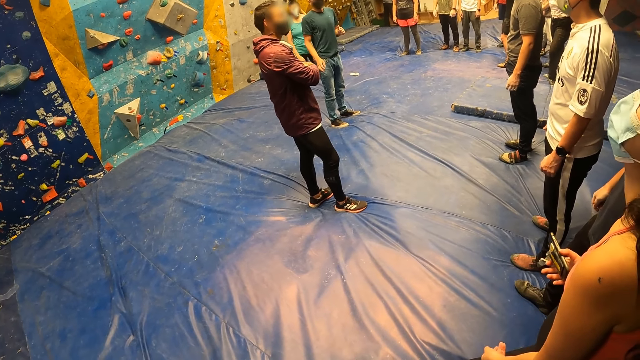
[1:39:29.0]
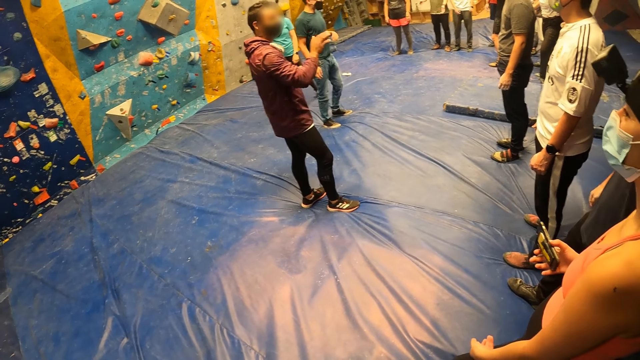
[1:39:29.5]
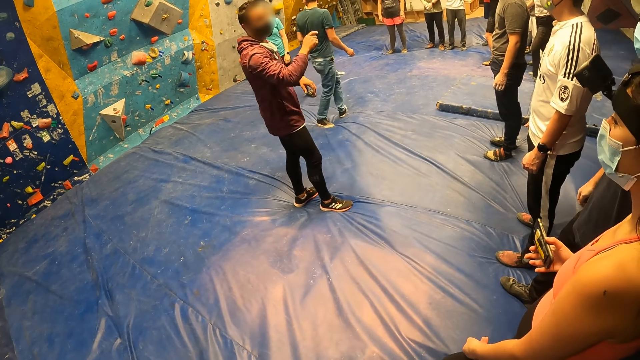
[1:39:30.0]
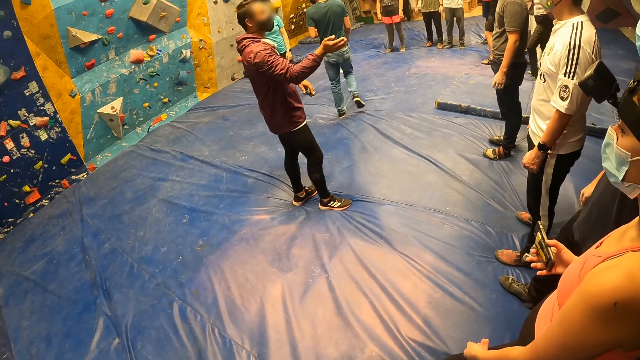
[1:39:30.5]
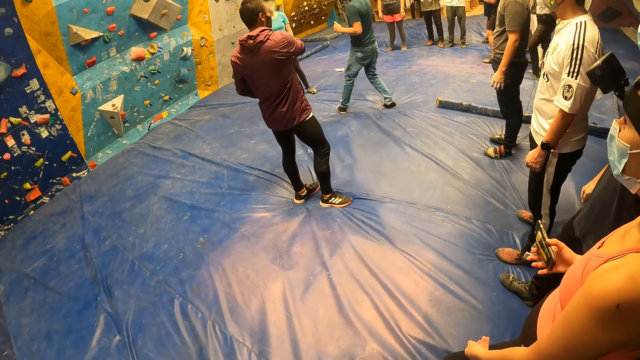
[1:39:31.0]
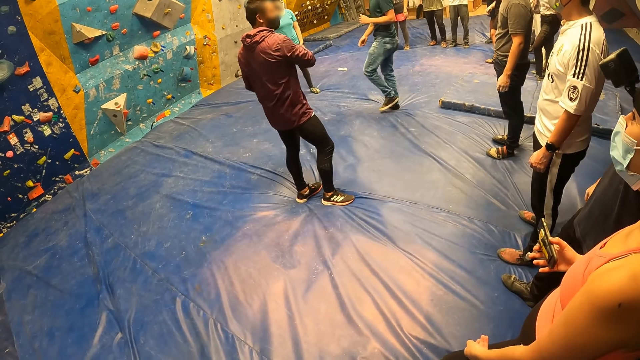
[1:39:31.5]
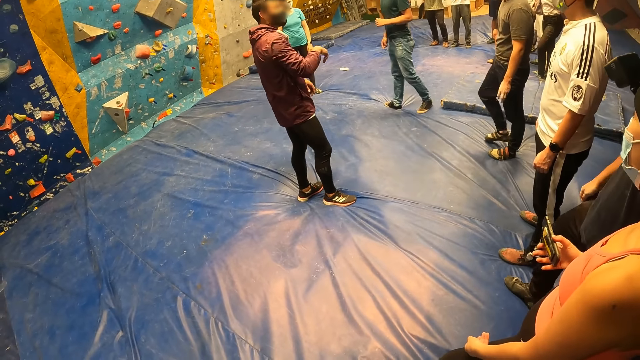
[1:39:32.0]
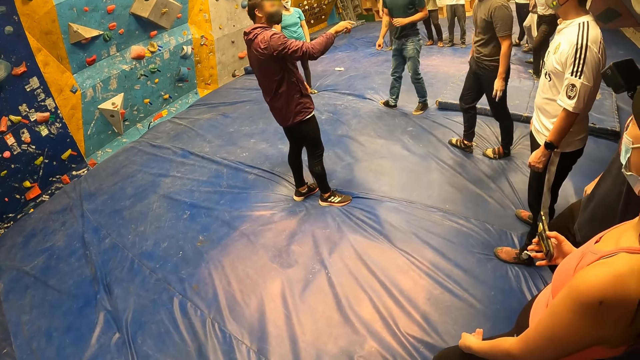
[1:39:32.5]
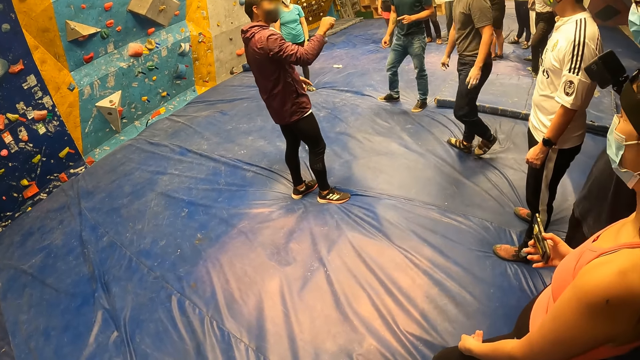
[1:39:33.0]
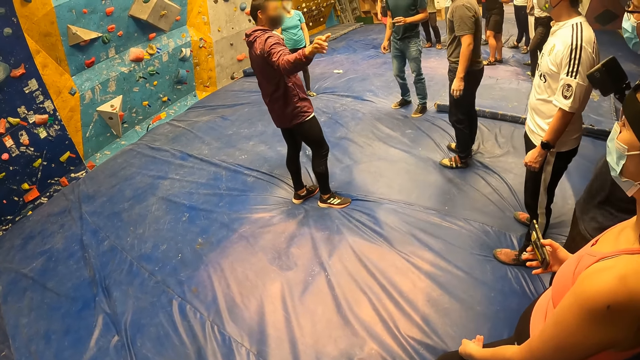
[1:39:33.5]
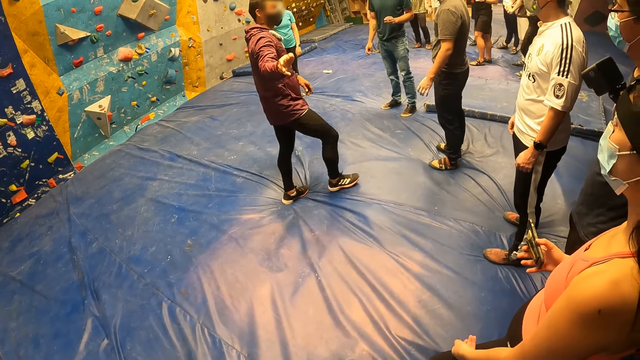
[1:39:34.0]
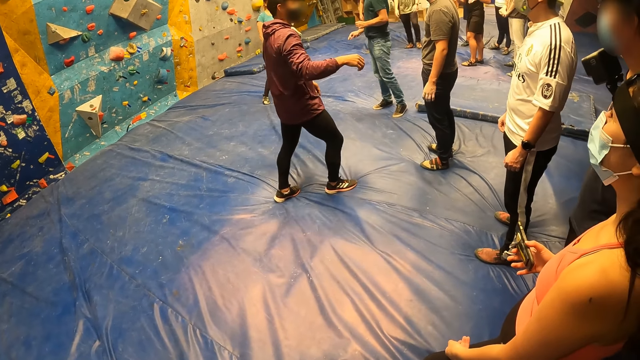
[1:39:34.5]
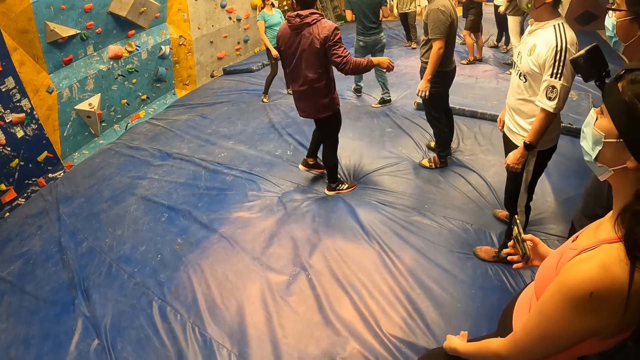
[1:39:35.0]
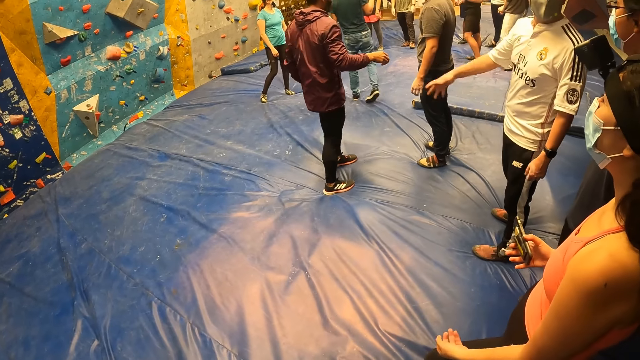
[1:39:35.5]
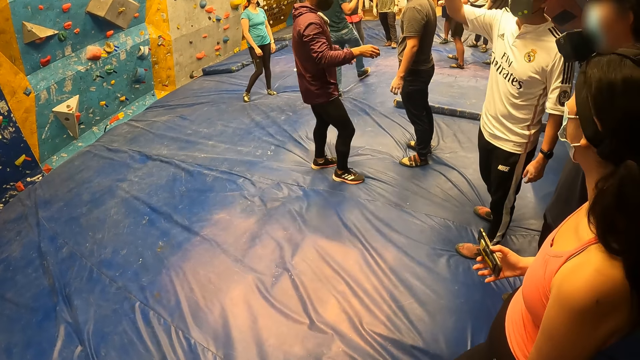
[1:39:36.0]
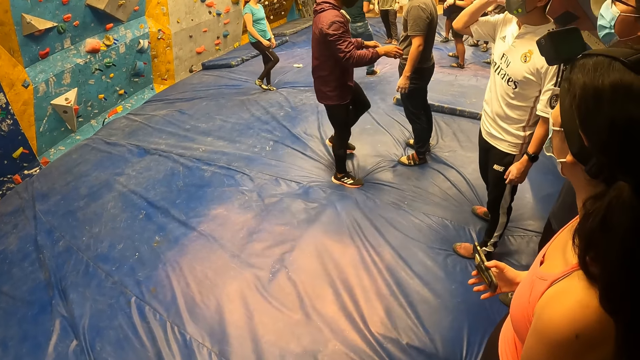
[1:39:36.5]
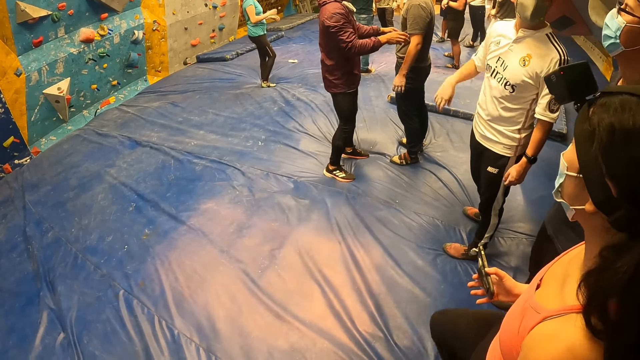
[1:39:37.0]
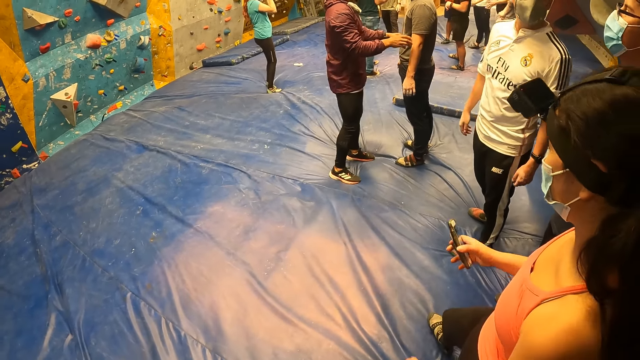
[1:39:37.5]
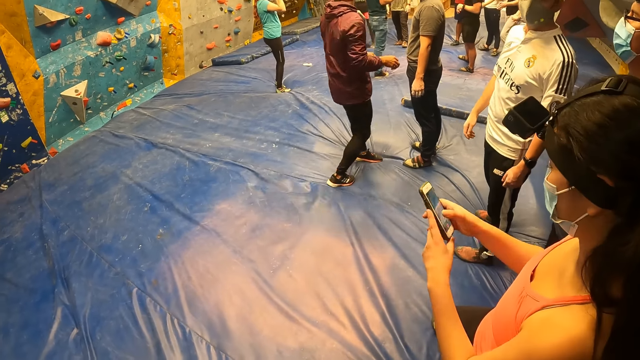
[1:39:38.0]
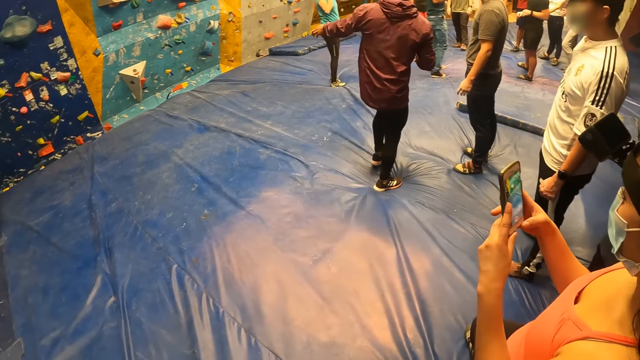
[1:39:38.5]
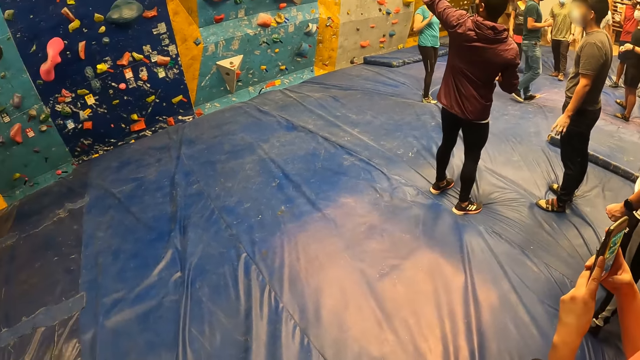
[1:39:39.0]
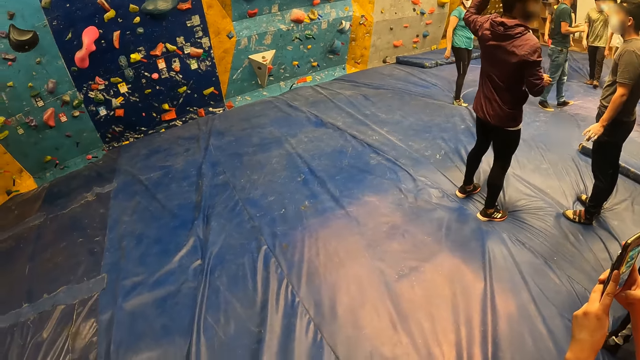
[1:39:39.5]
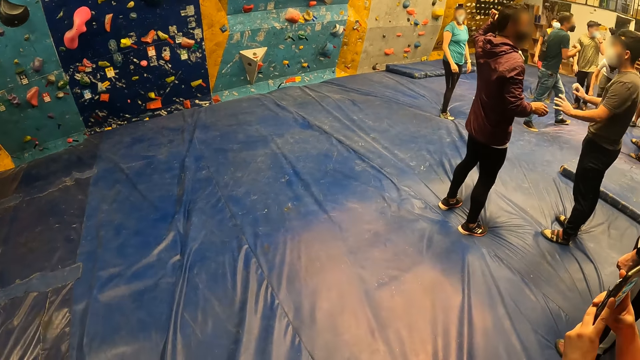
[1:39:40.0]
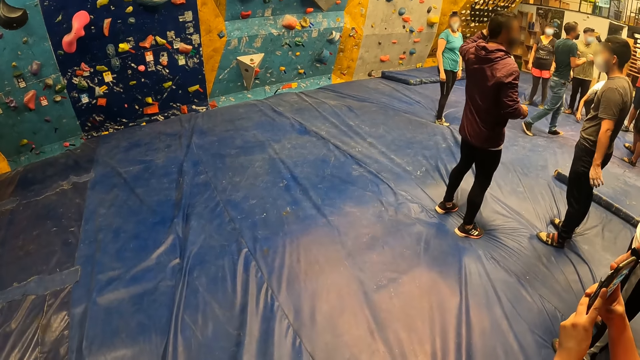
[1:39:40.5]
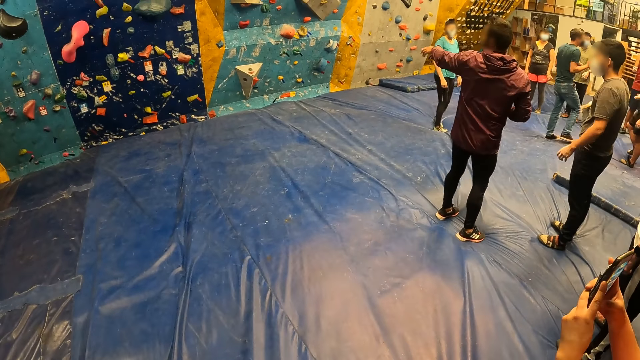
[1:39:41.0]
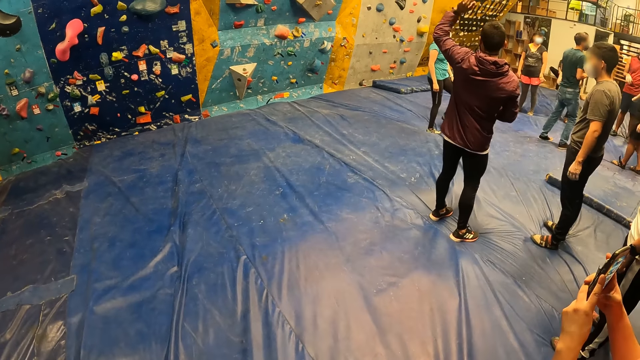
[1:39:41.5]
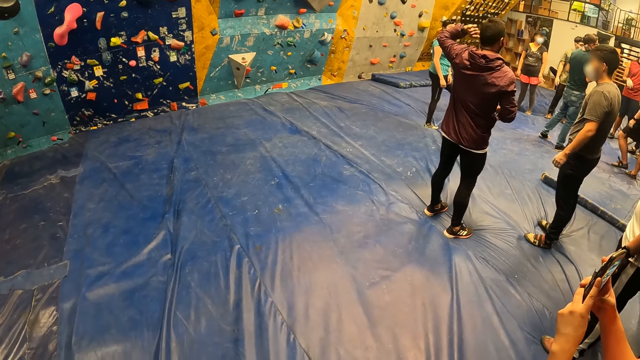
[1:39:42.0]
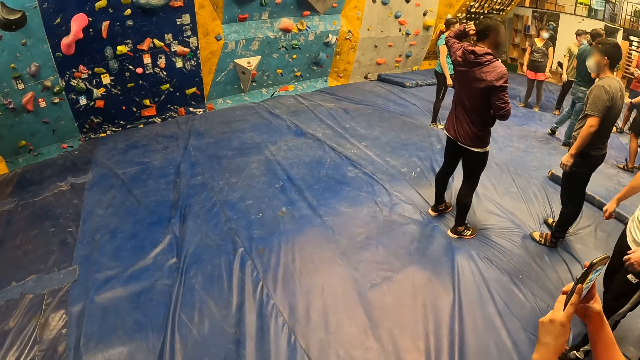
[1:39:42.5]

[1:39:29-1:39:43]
A person raises his hand. Another person turns around. A man interacts with another man. A third person walks in the middle of the room. The first person walks forward. A fourth person raises his hand. A woman operates a phone with both hands. The first person raises his hand. A fifth person looks at the phone.

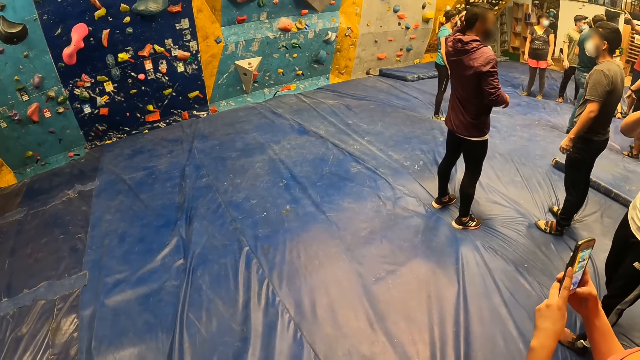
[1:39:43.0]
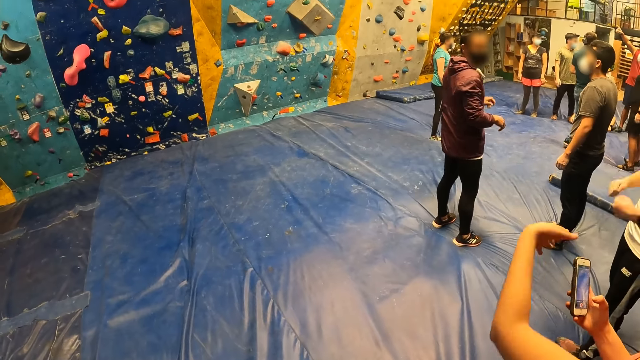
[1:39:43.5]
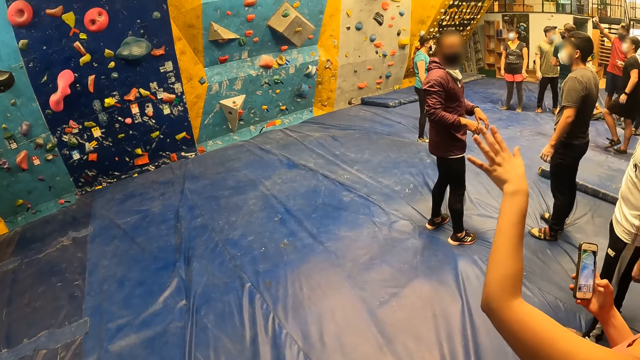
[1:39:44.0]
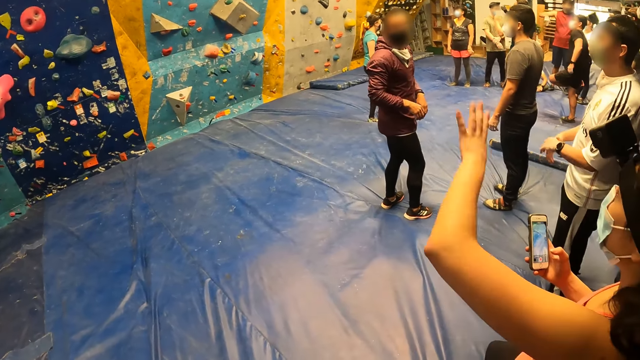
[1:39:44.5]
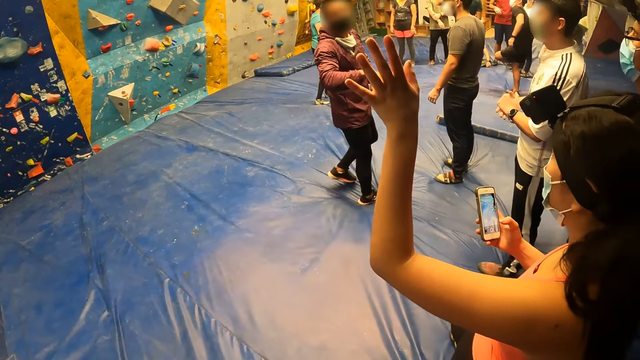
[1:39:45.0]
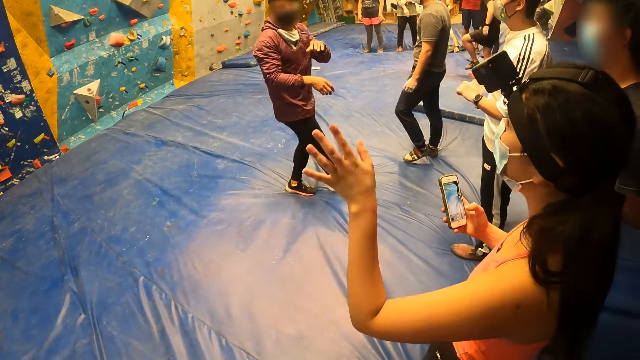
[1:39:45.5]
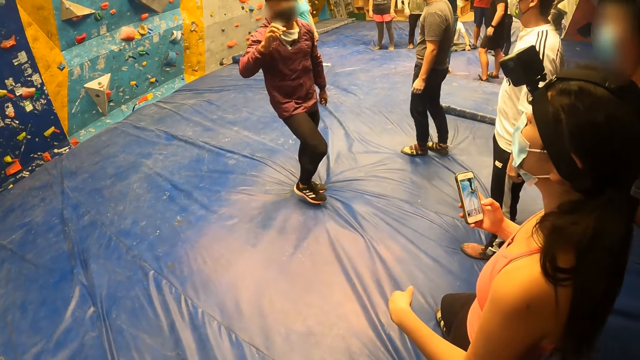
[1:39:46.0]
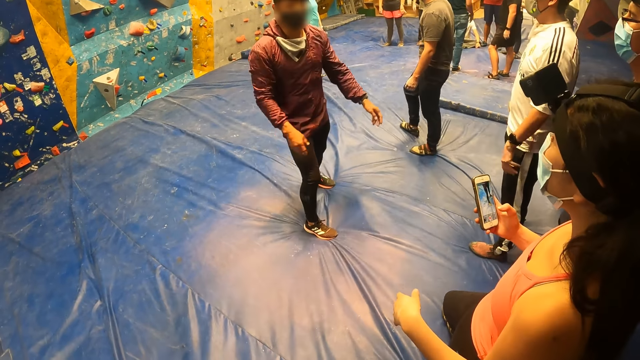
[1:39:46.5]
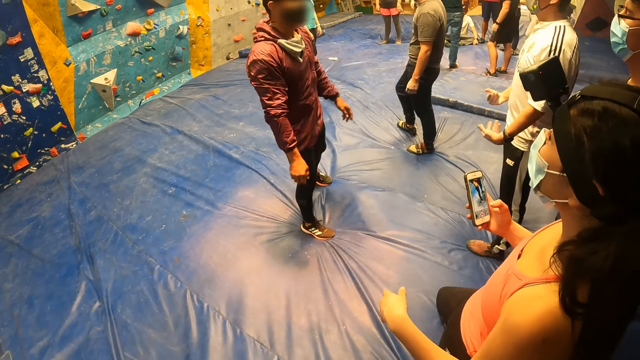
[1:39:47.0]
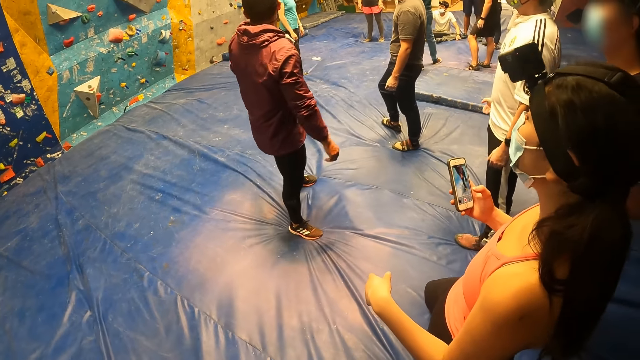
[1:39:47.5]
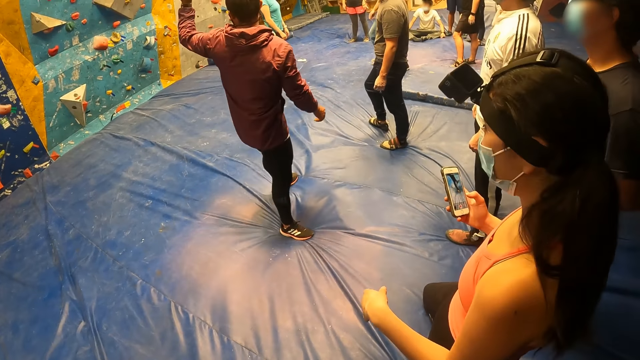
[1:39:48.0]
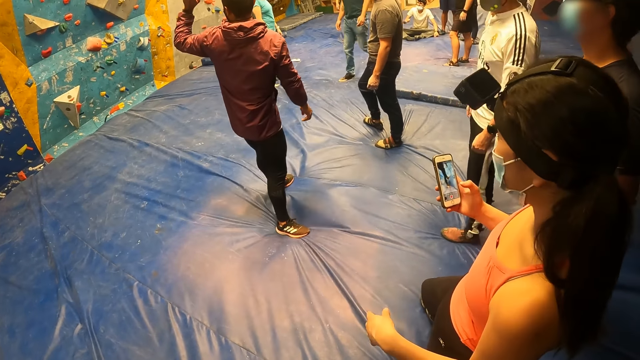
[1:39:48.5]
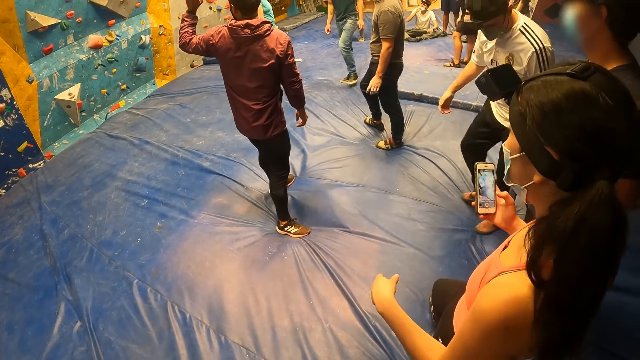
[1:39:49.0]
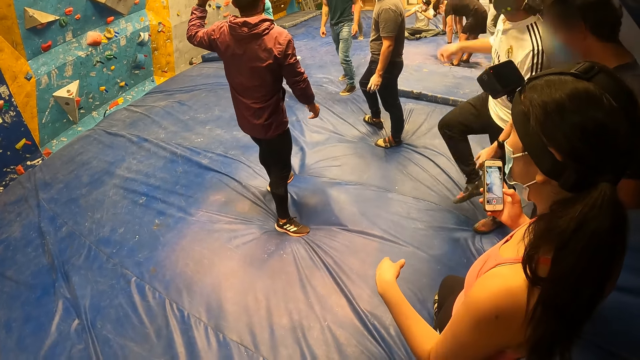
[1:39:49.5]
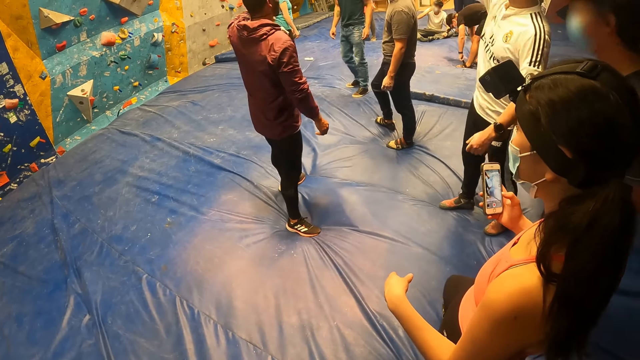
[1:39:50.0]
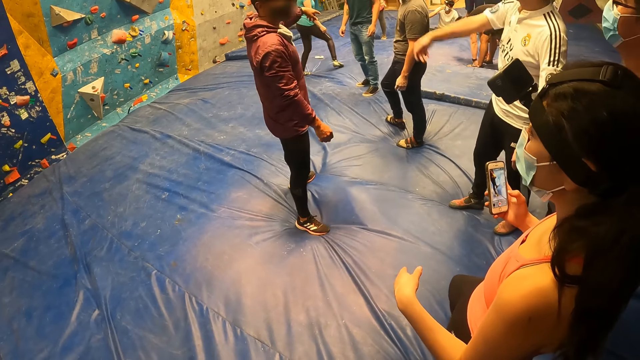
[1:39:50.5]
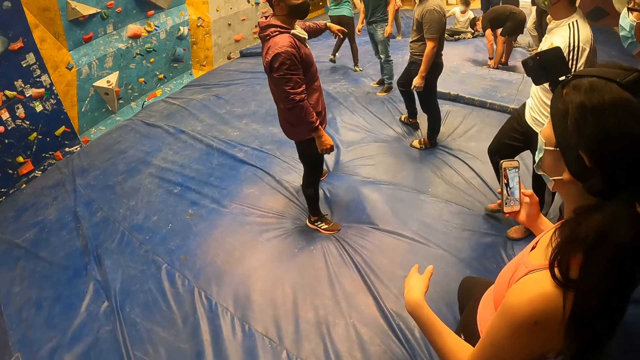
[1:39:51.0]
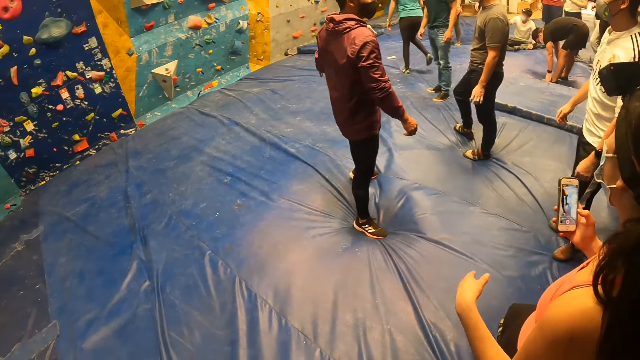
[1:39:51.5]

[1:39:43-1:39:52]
The woman interacts with the man. A person waves her hand. Another person waves his hands. A third person wipes his shoe.
